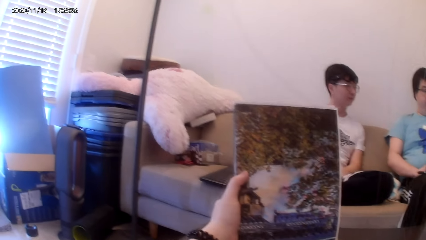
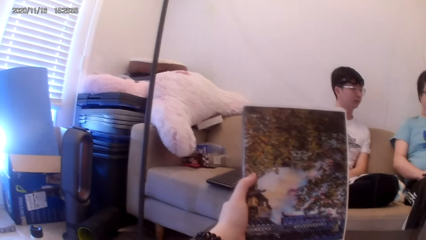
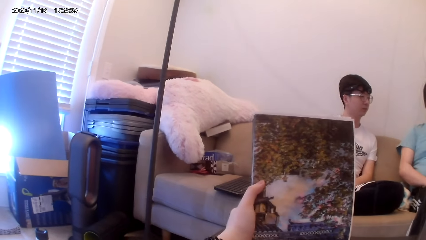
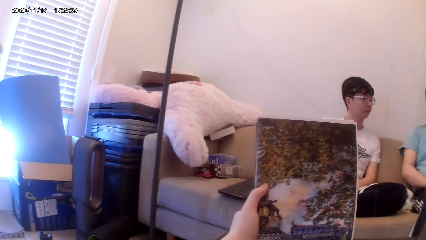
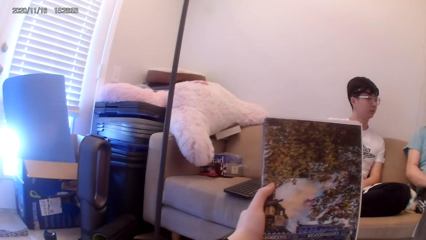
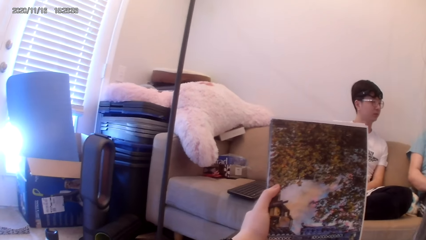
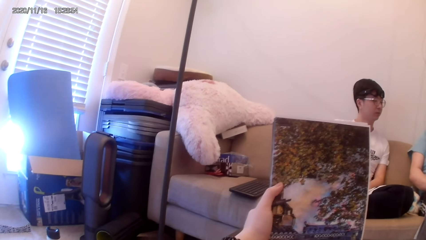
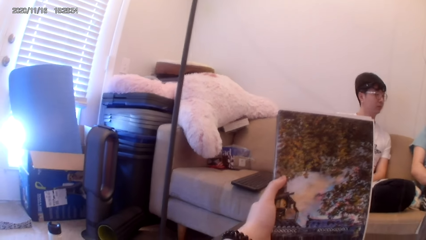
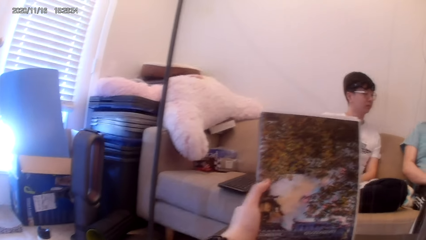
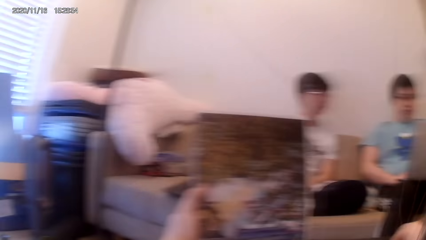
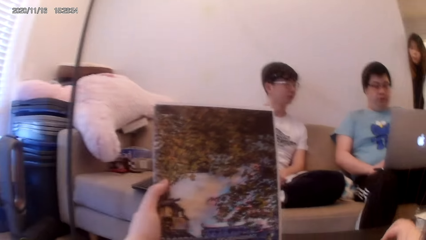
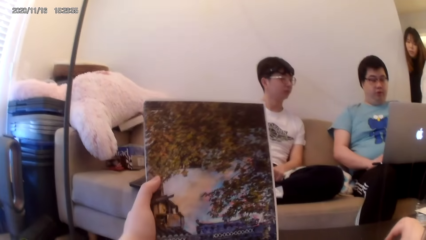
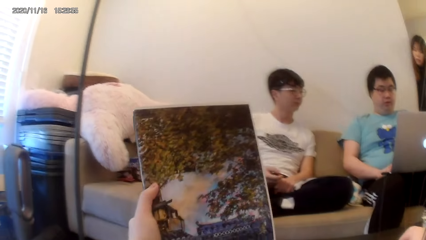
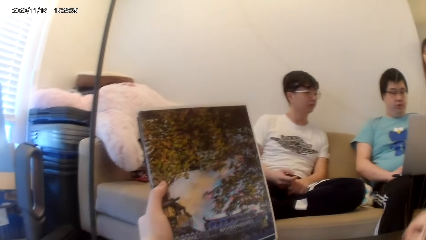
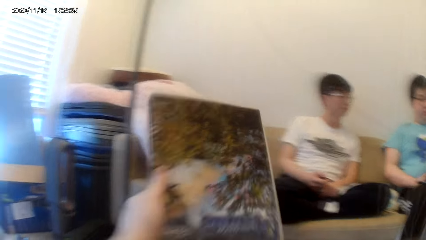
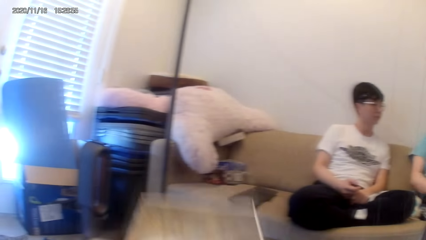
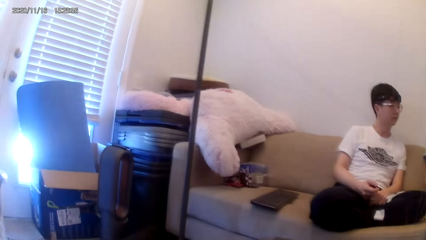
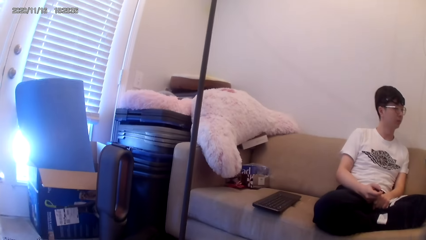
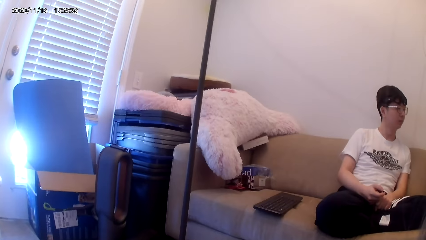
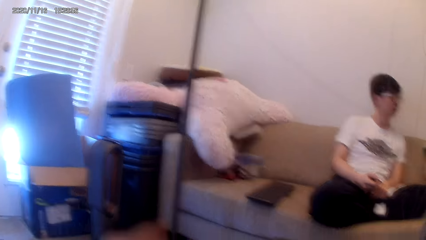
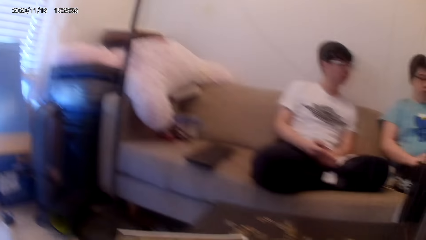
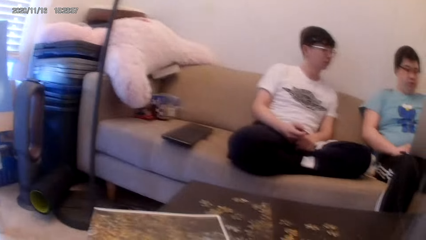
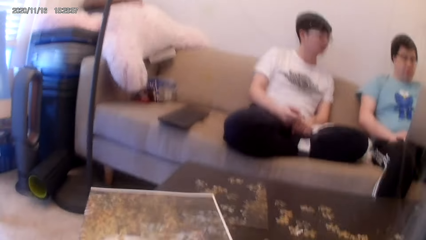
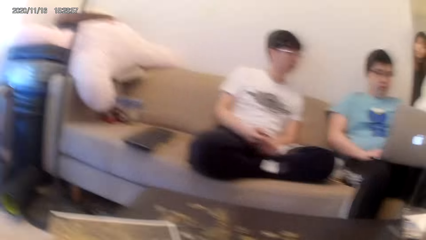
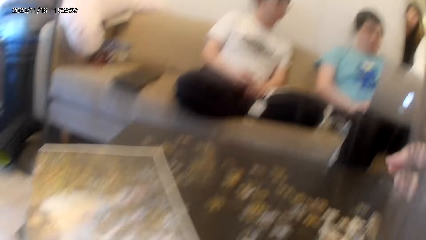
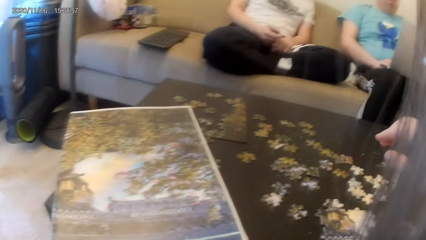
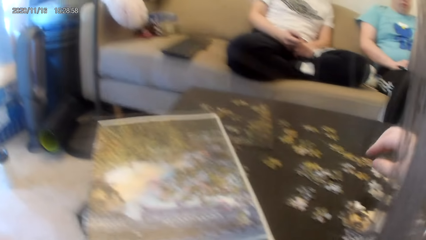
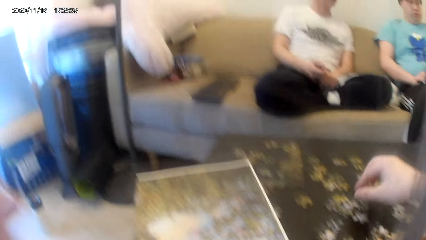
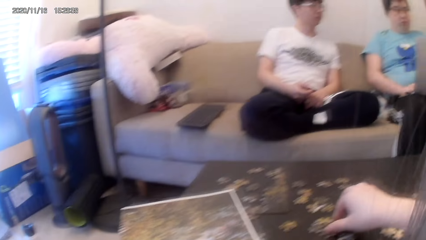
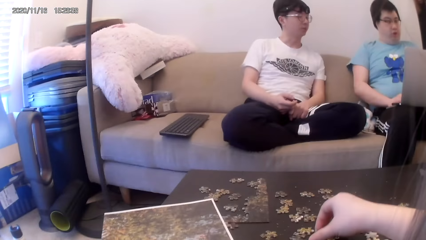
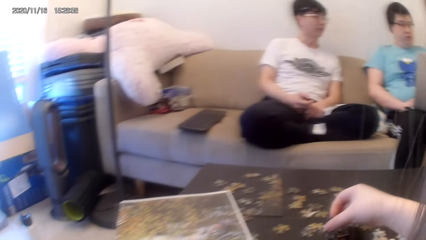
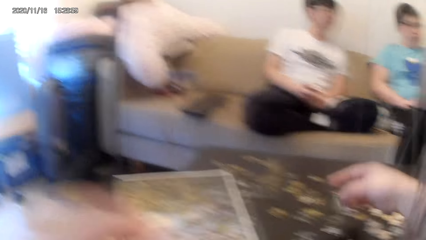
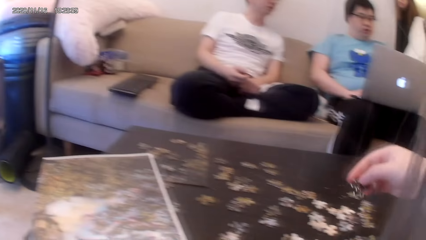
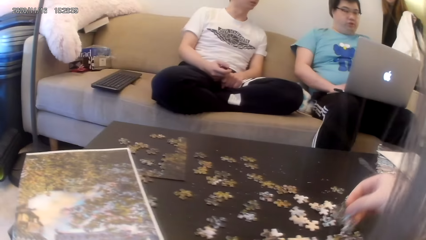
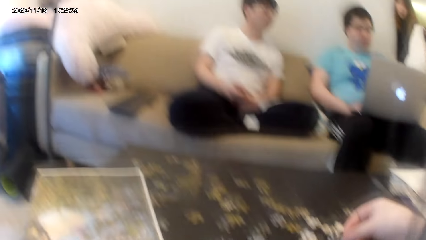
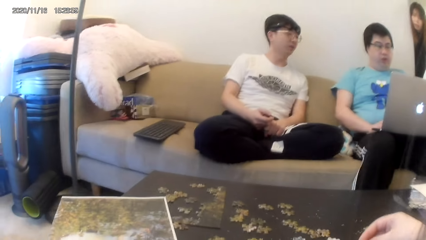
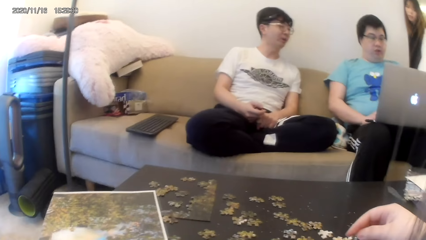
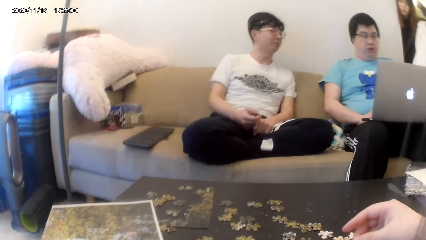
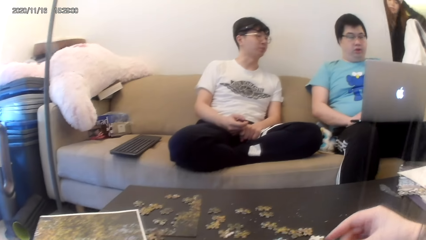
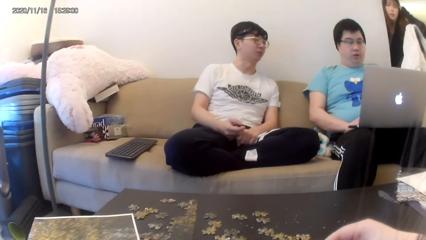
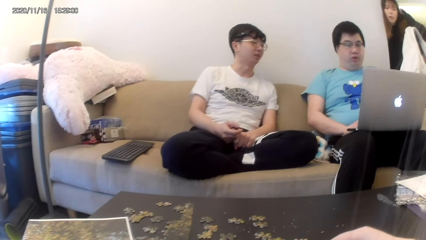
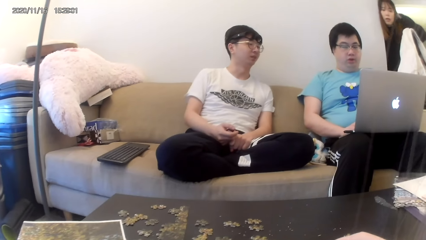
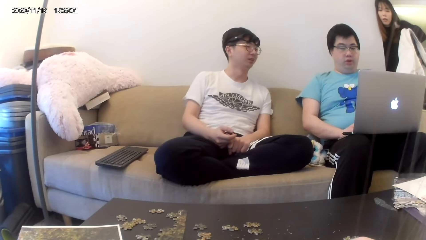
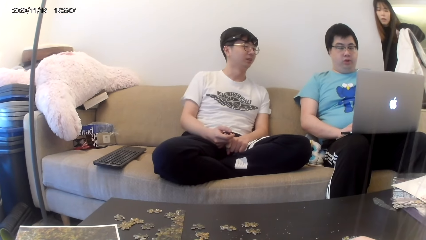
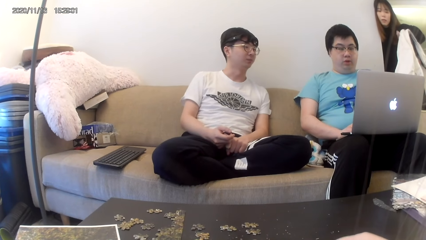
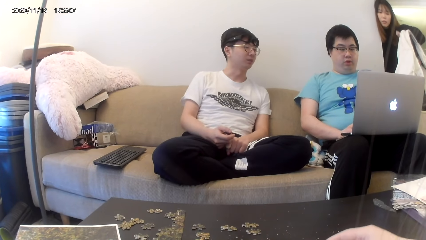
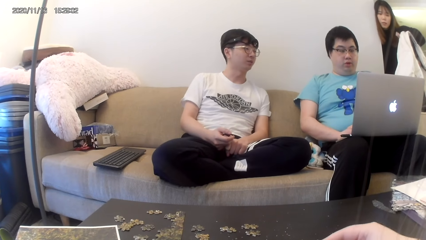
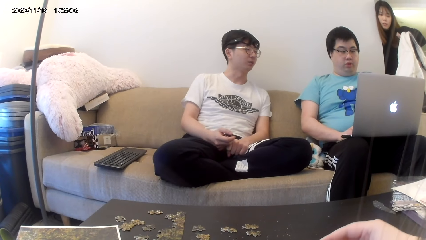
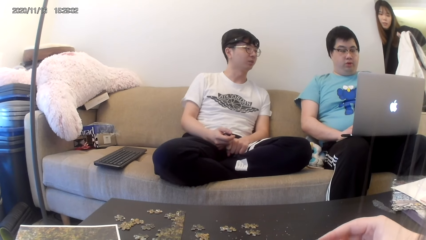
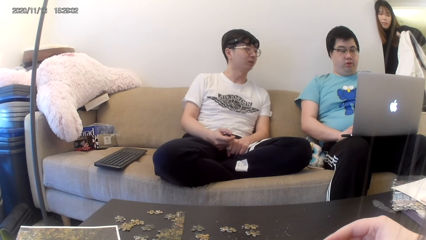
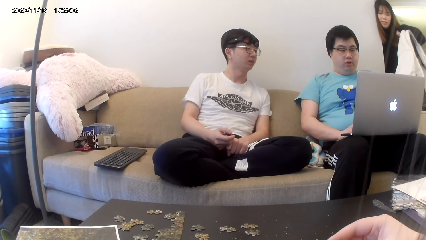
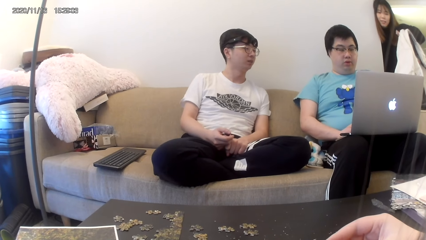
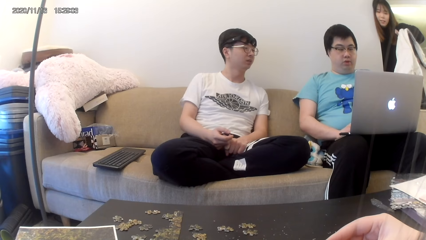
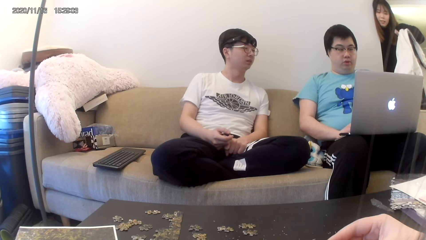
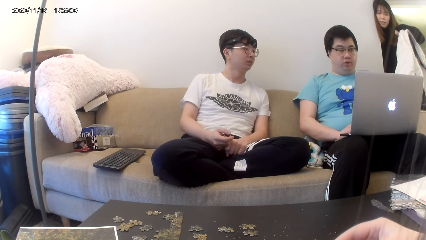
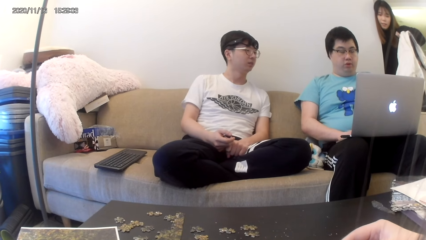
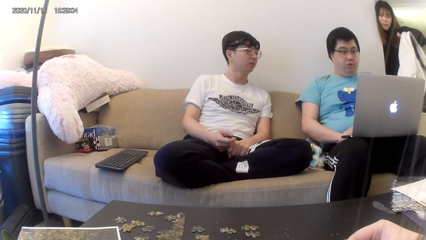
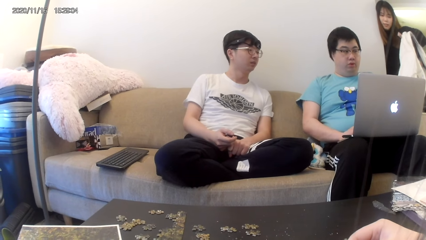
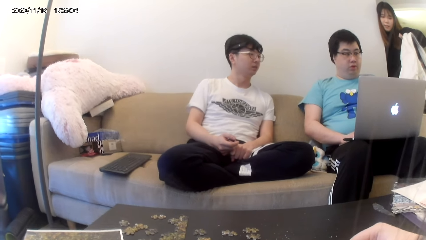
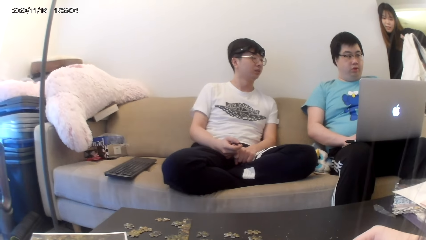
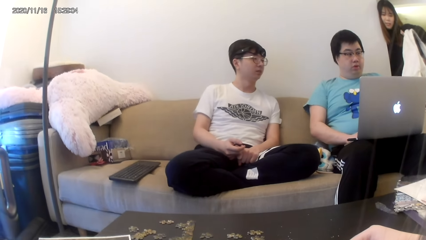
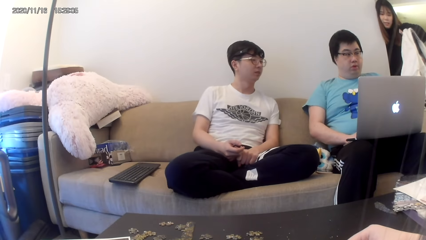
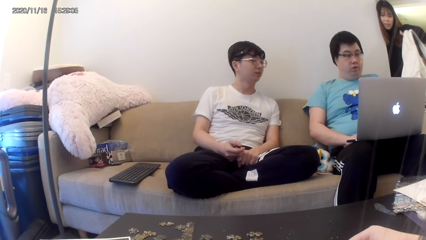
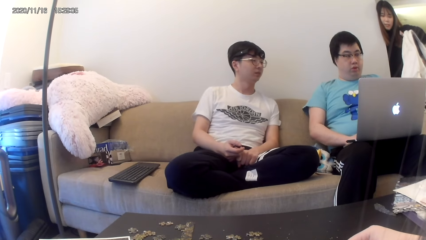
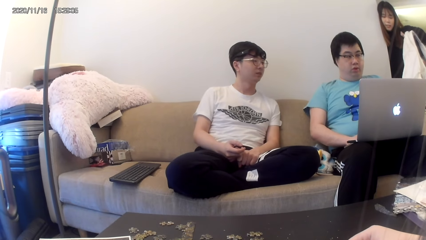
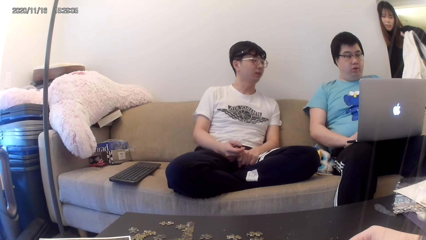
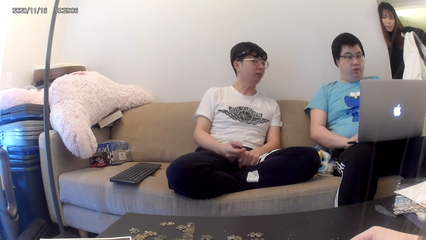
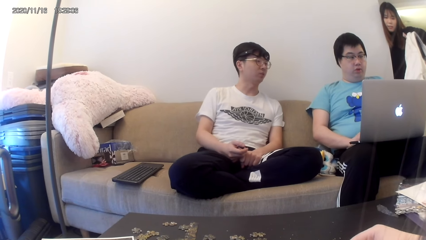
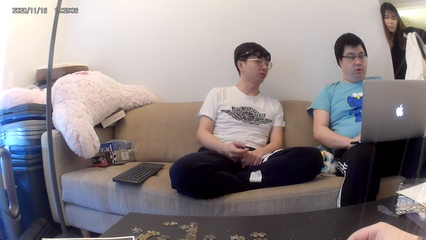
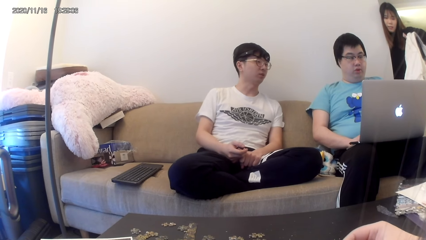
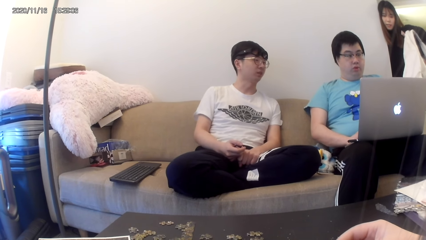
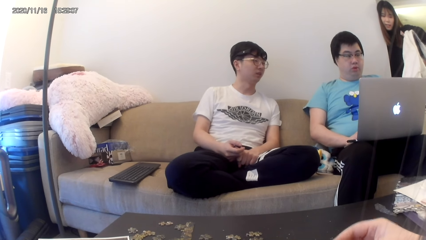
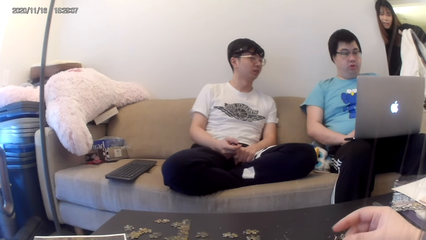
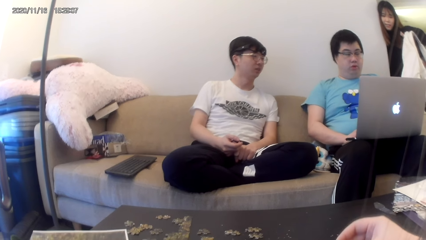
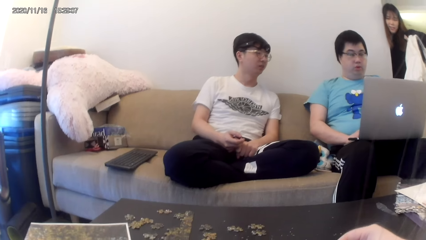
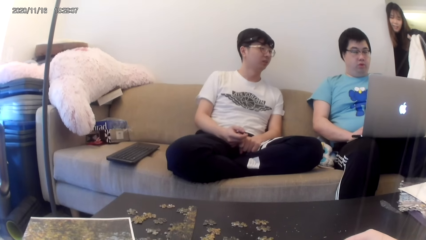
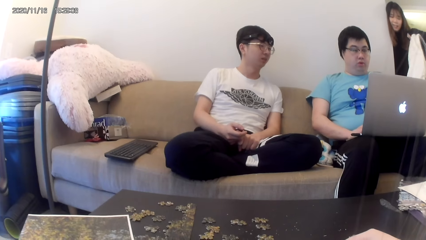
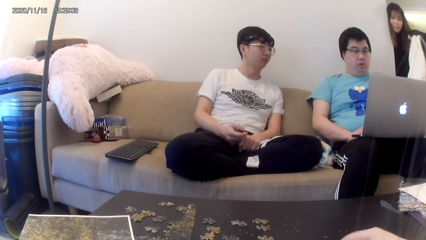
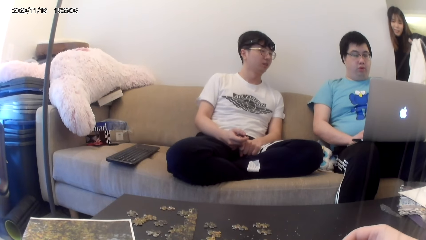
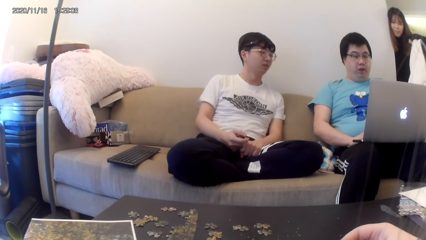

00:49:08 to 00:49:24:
The camera wearer puts down the picture. They pick up the pieces of paper from the paper.
